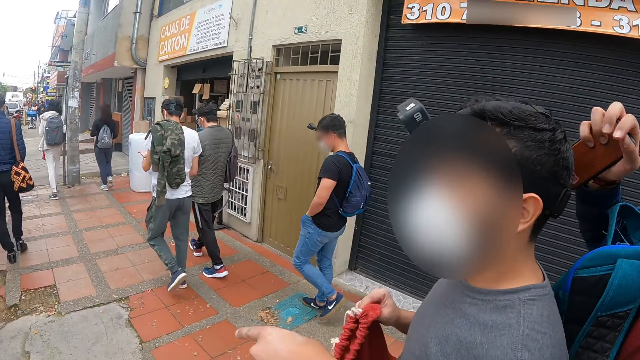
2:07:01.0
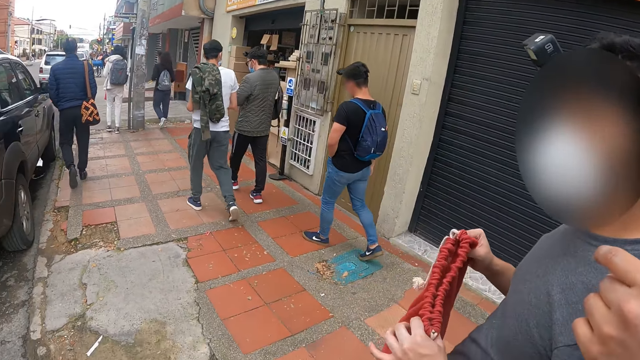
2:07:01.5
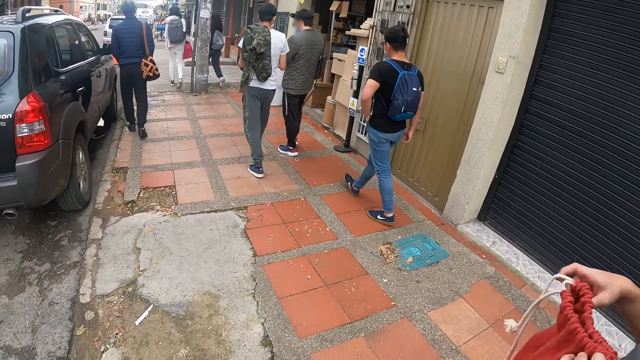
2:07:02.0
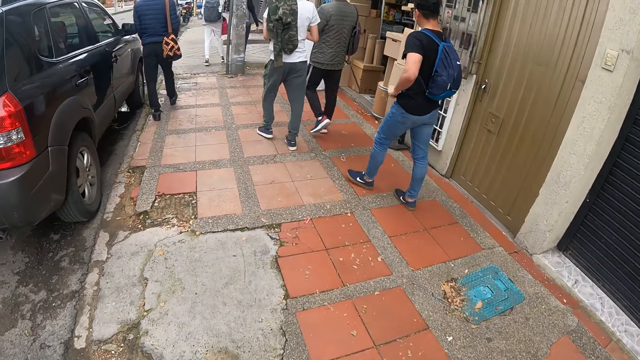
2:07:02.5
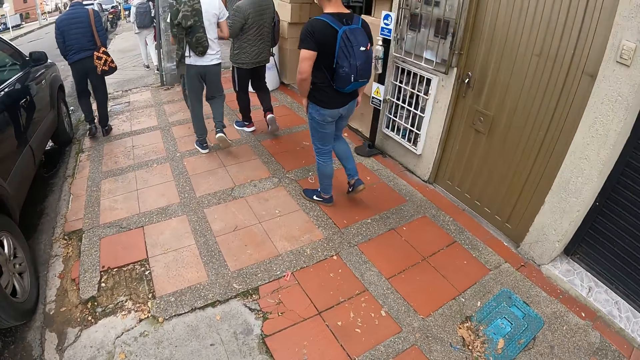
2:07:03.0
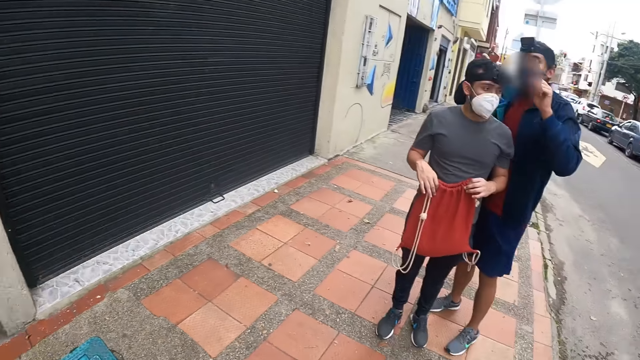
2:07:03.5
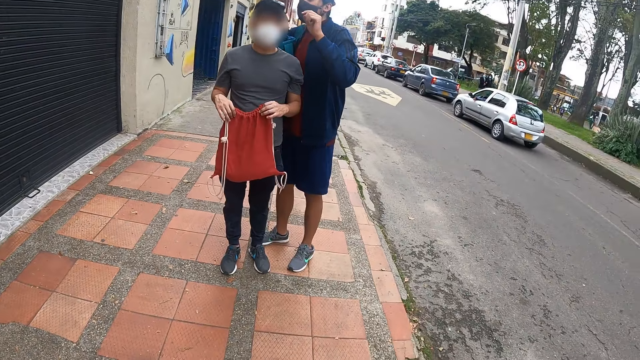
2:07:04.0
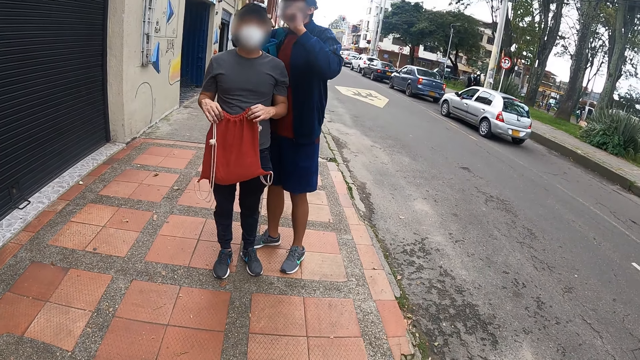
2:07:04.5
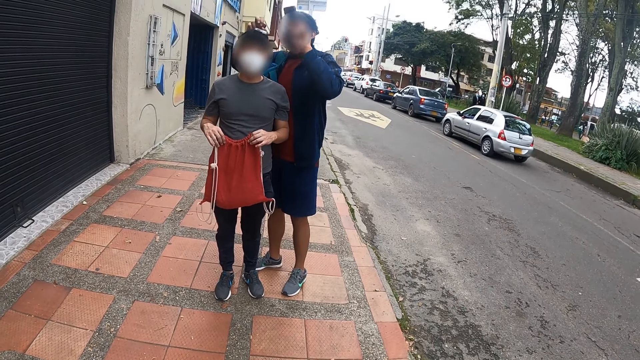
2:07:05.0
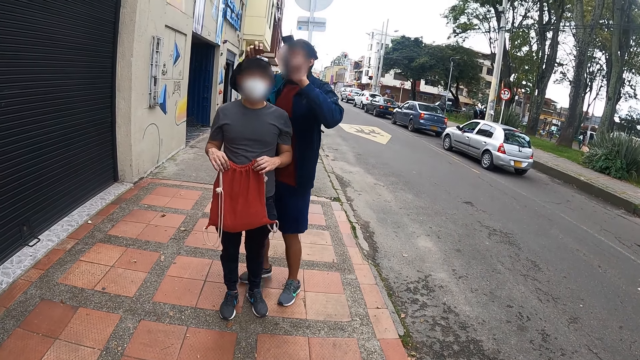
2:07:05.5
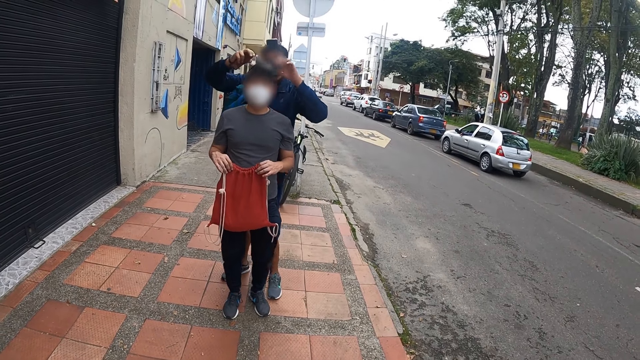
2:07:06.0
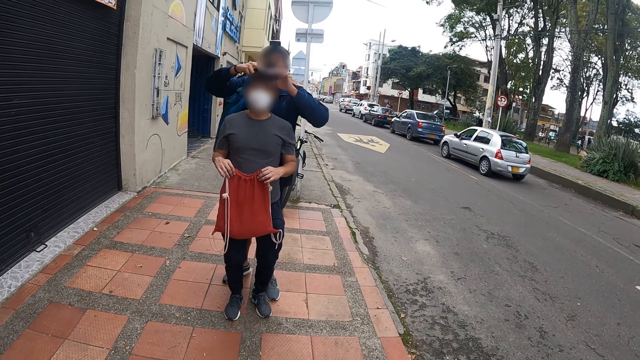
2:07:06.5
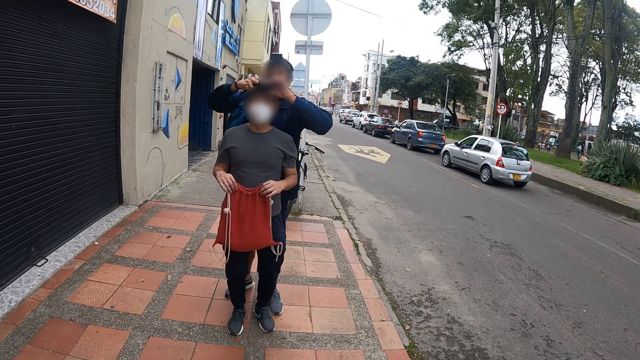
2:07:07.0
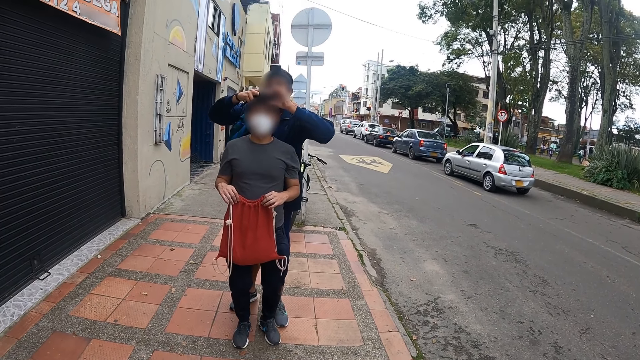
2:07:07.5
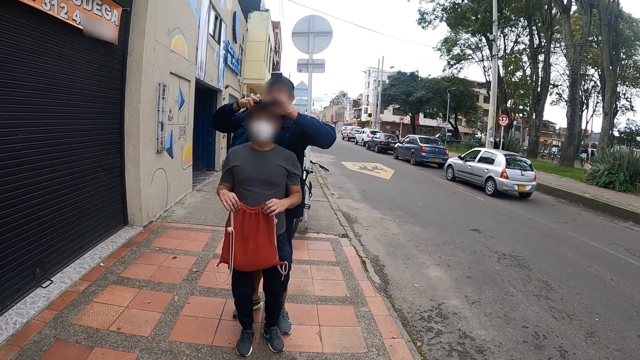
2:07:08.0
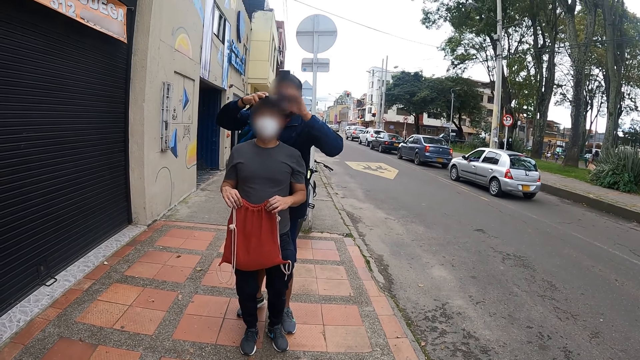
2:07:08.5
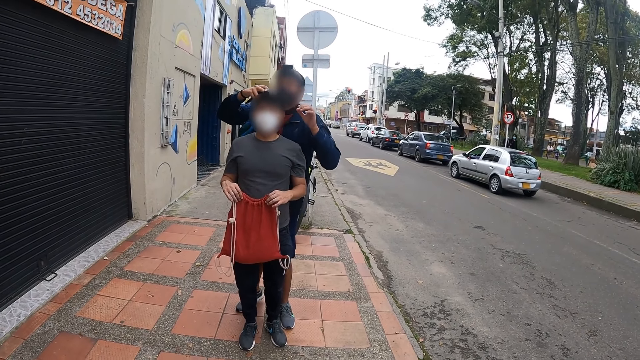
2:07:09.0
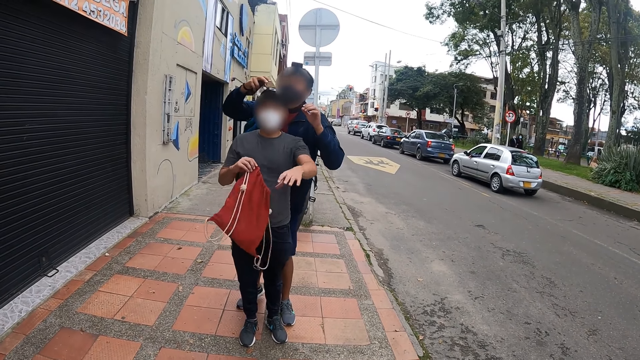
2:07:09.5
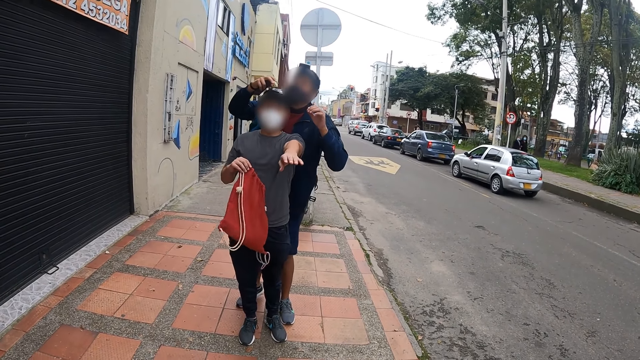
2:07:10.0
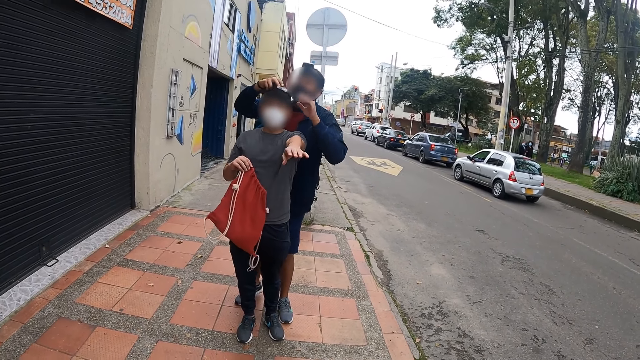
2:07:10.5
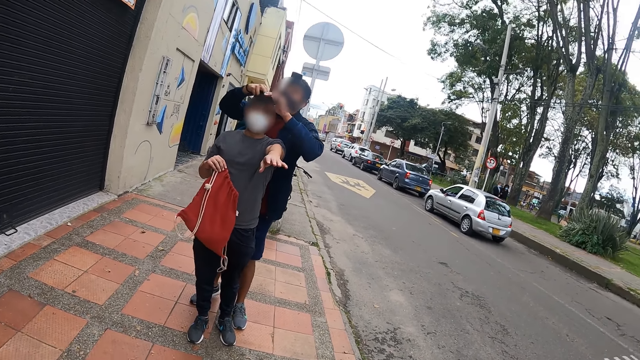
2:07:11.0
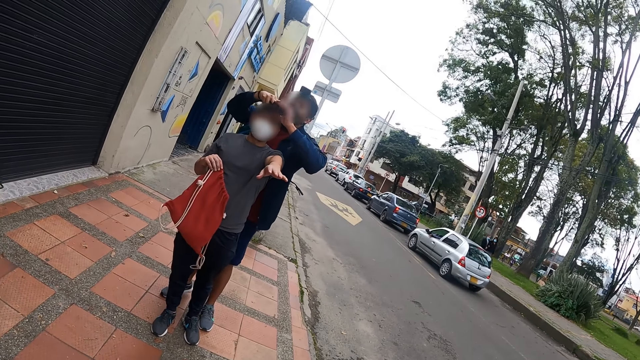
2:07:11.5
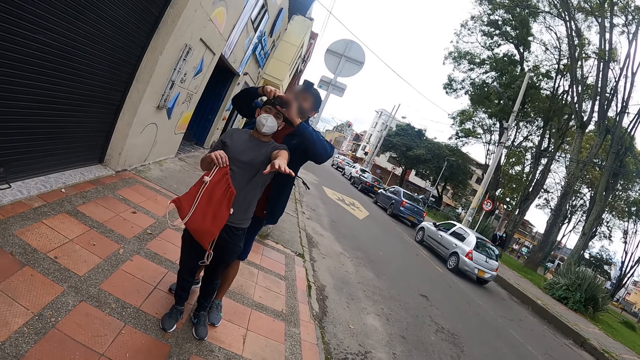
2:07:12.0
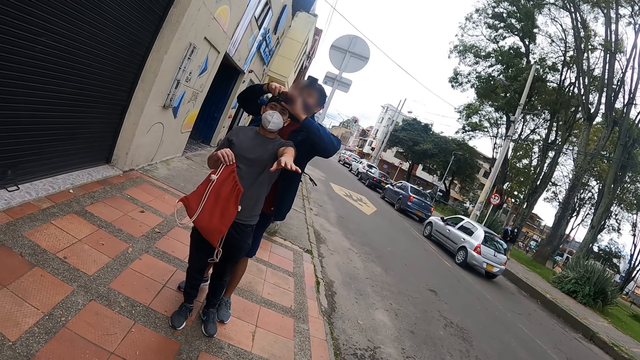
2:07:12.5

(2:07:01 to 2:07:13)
The camera wearer walks around the street. A man adjusts the head camera on the other man's head with both his hands. The camera wearer looks at a person.

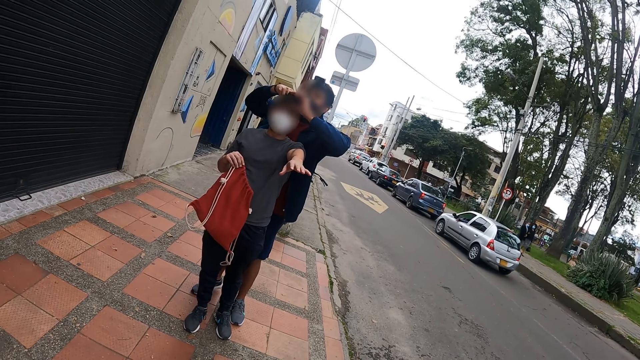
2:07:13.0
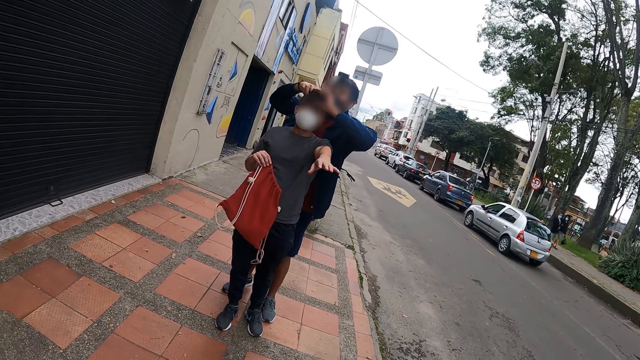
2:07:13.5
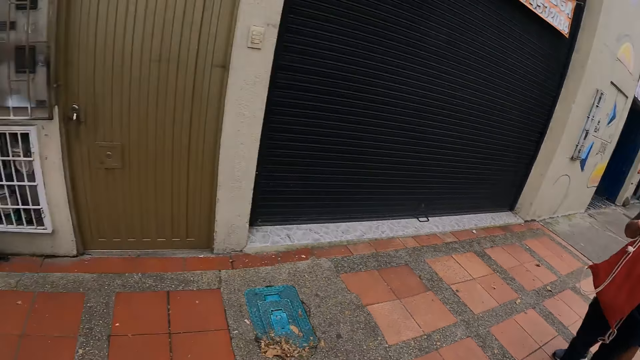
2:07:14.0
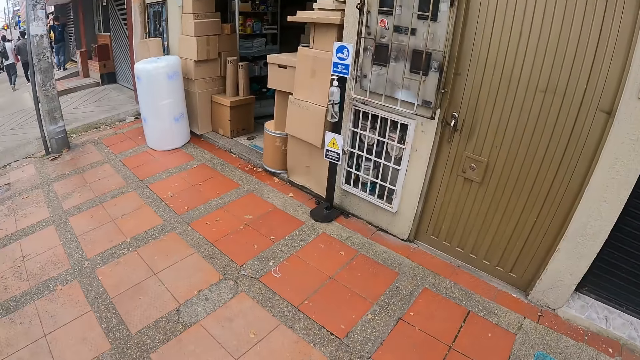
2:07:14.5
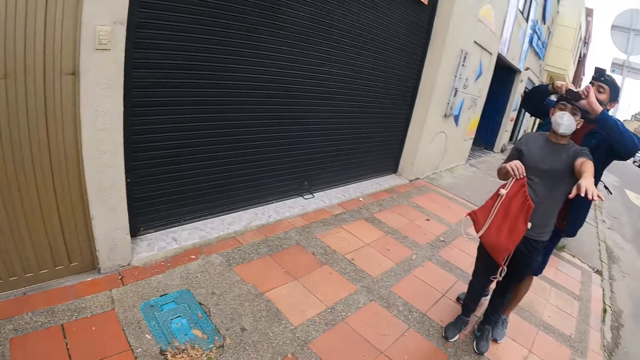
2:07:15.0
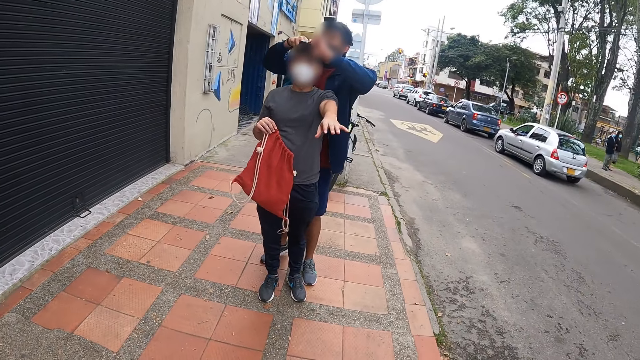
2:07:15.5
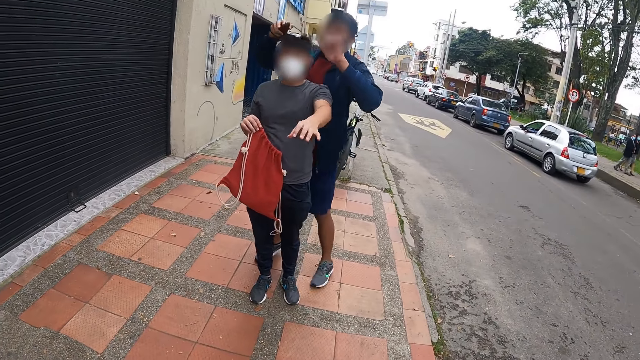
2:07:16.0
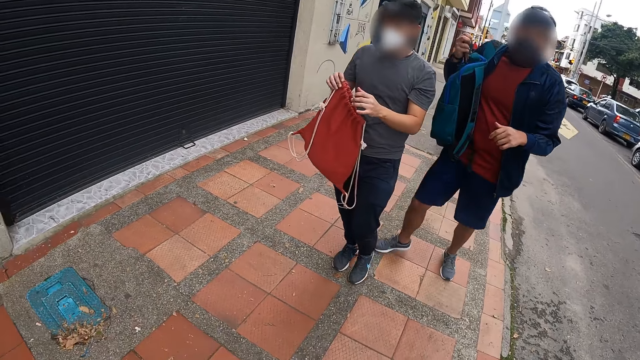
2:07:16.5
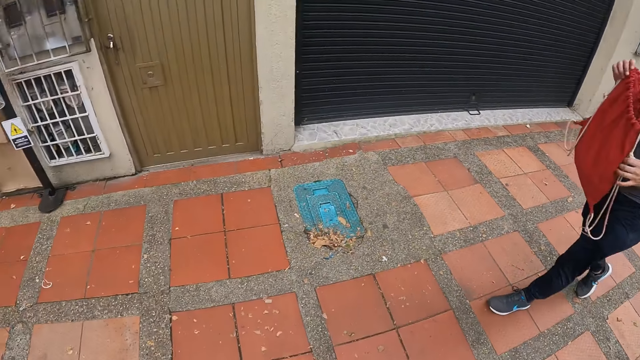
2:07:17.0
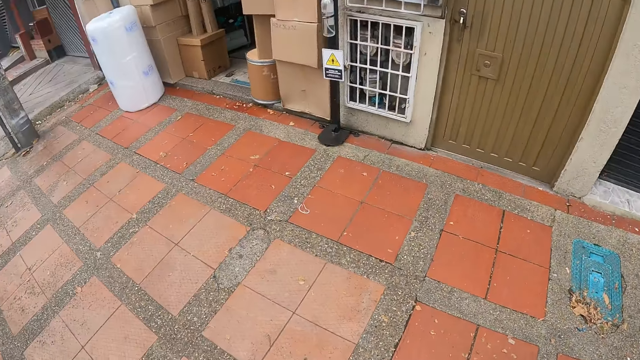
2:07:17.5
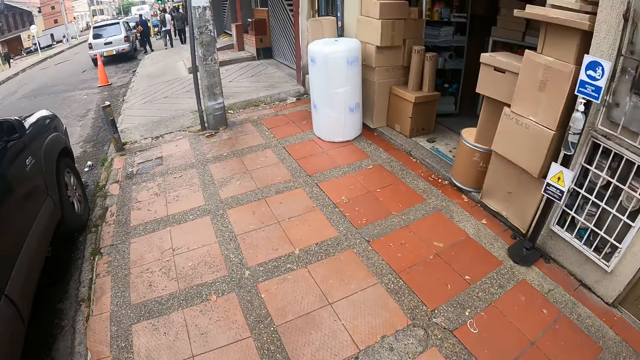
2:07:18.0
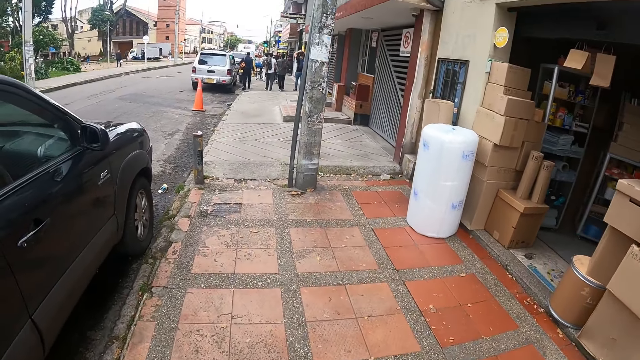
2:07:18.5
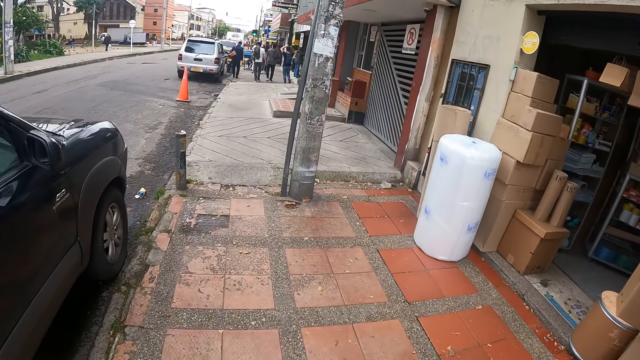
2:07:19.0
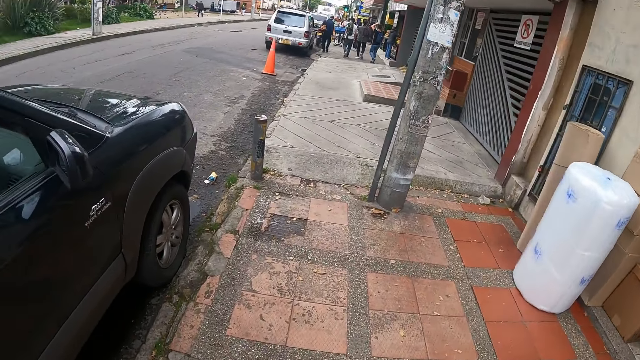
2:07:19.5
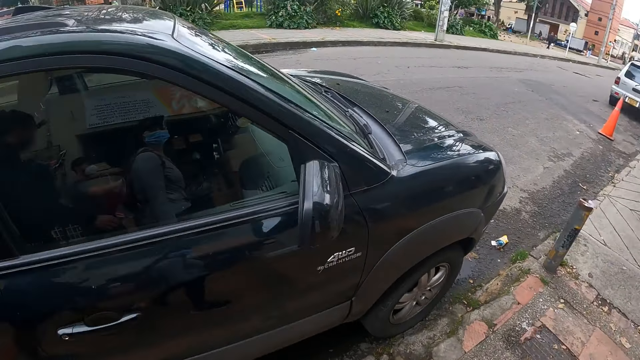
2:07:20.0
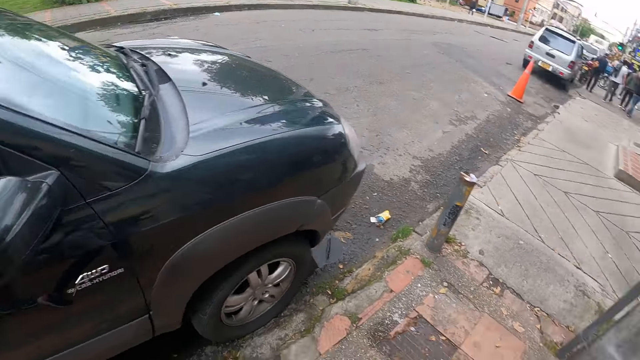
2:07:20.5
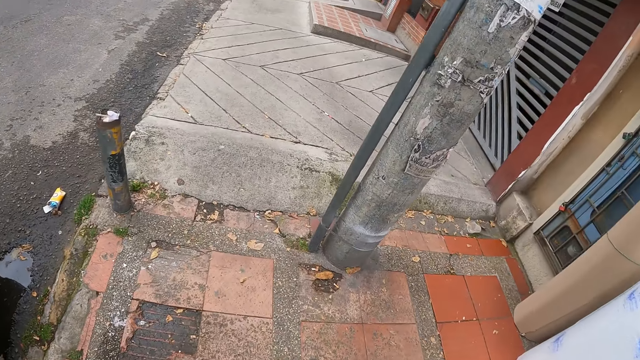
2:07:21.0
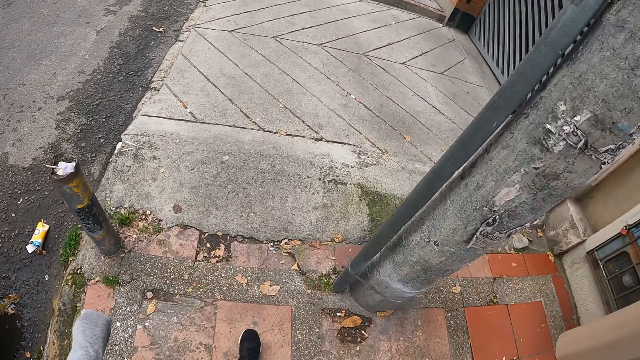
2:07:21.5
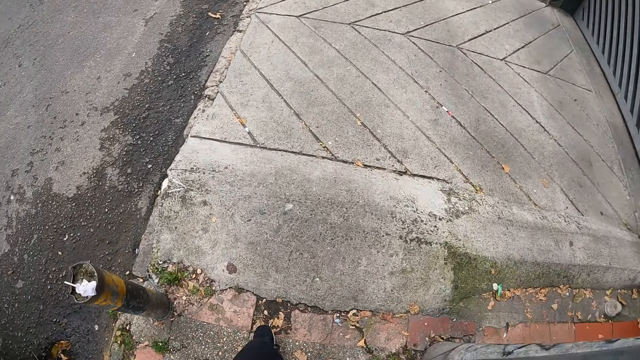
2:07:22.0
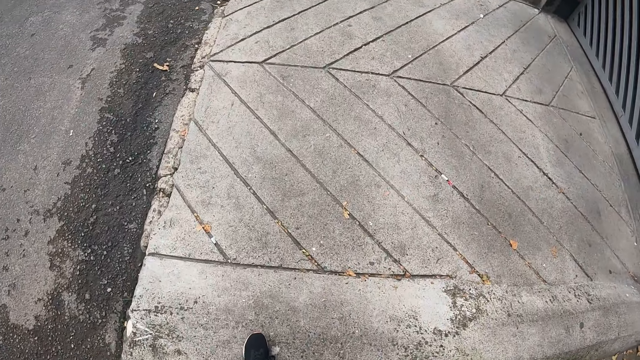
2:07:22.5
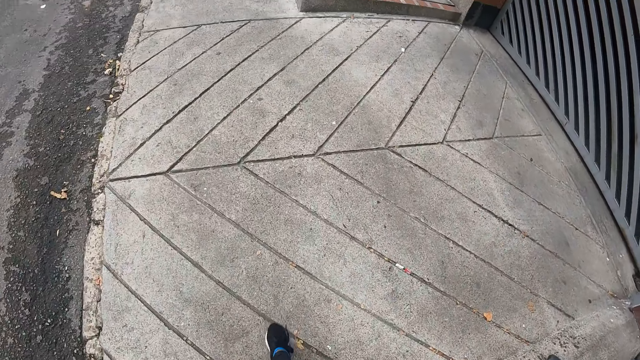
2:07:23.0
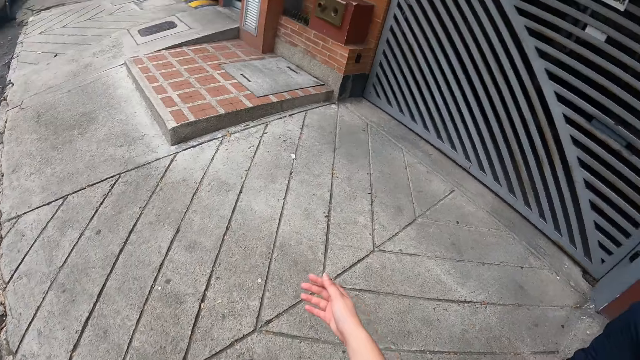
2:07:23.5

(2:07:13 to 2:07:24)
The camera wearer walks around the street.
